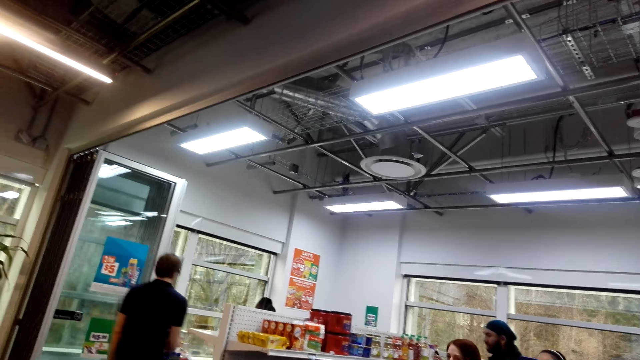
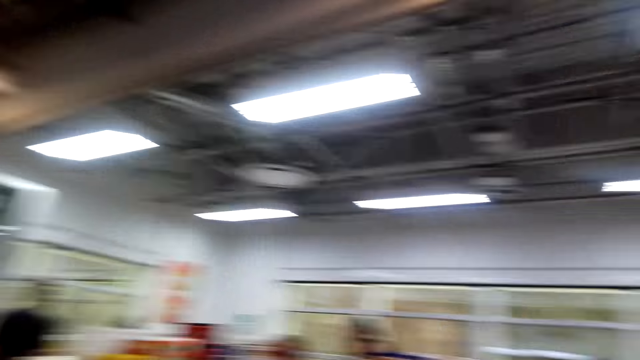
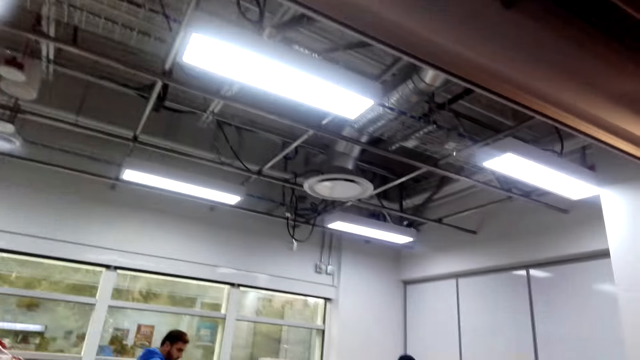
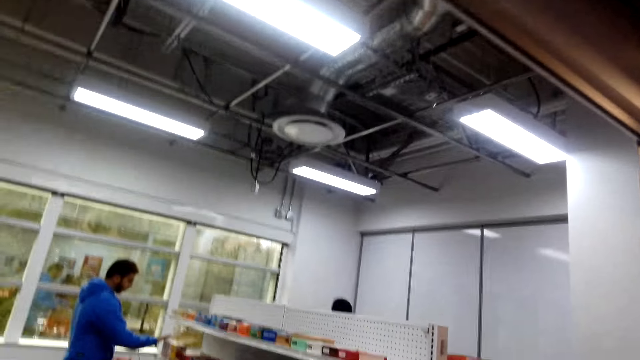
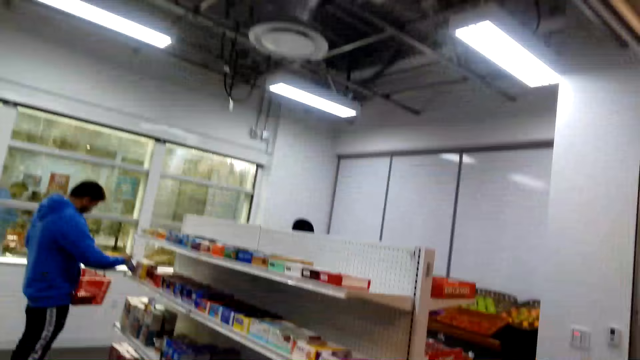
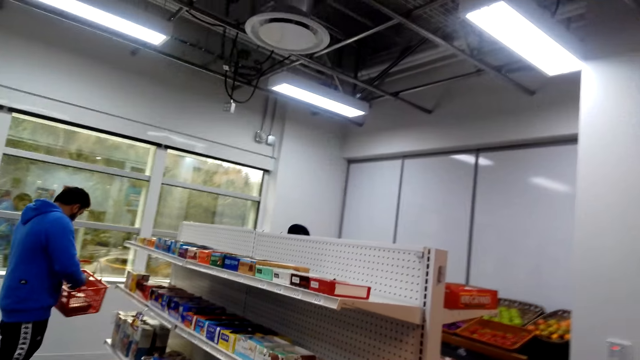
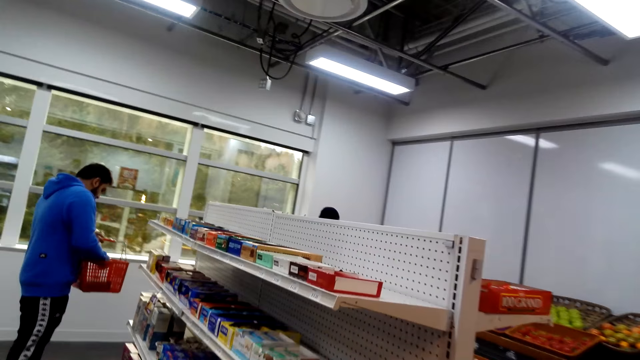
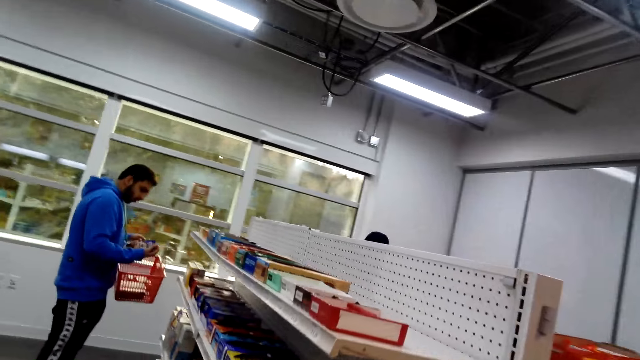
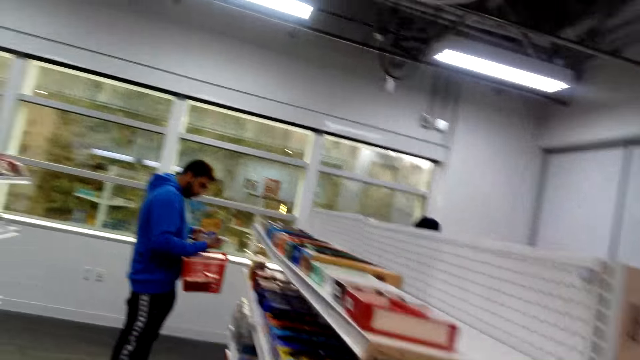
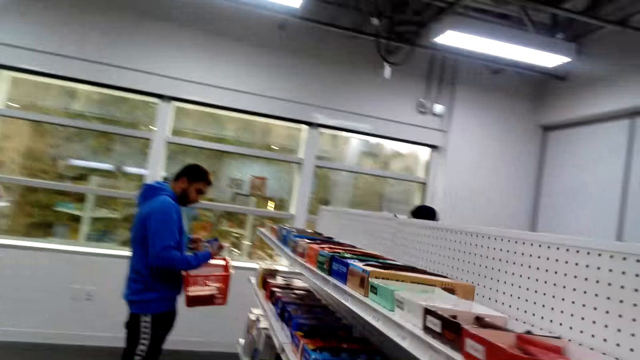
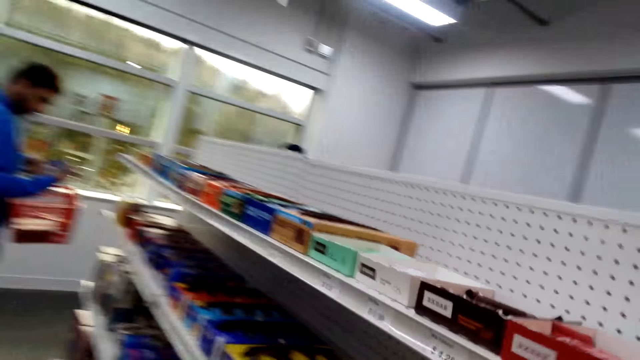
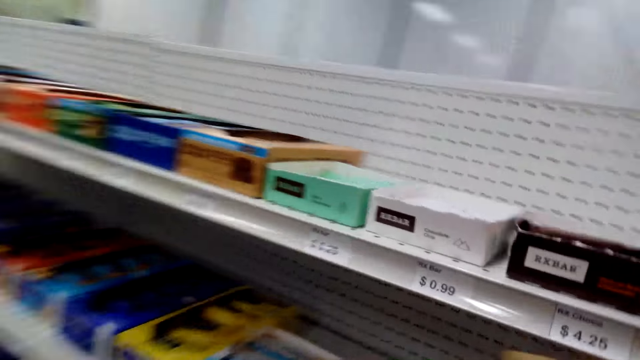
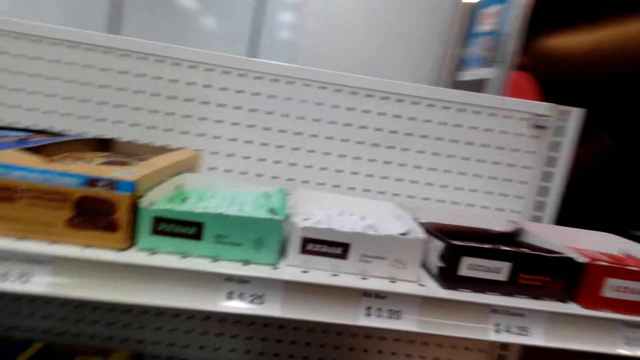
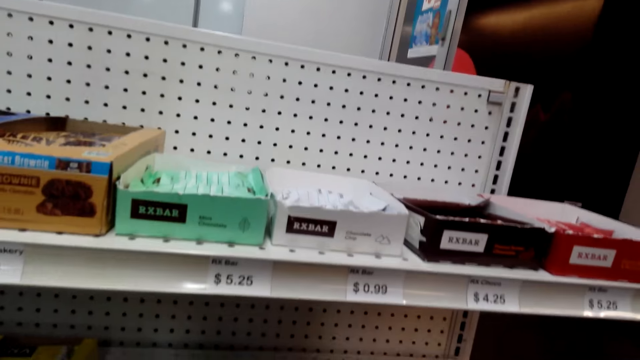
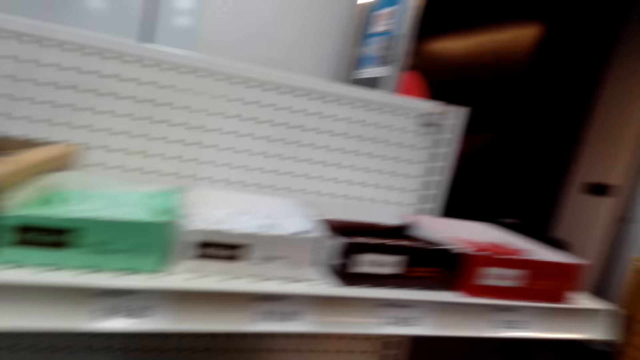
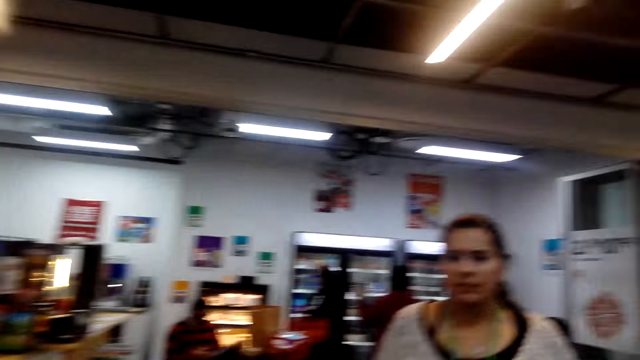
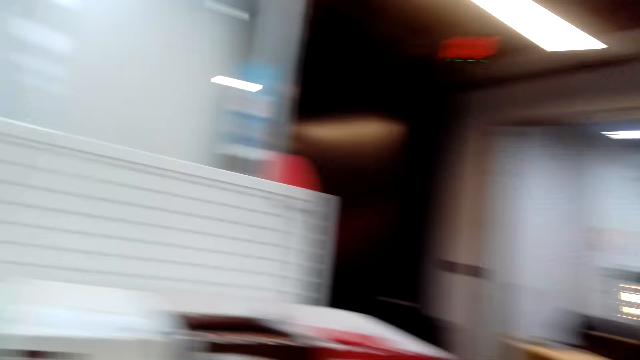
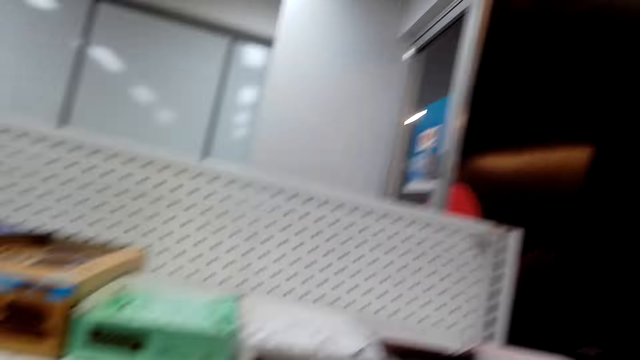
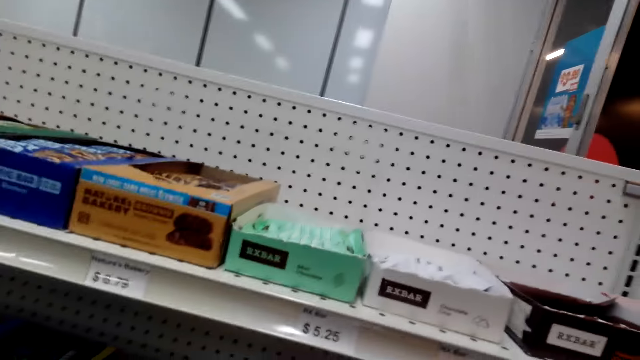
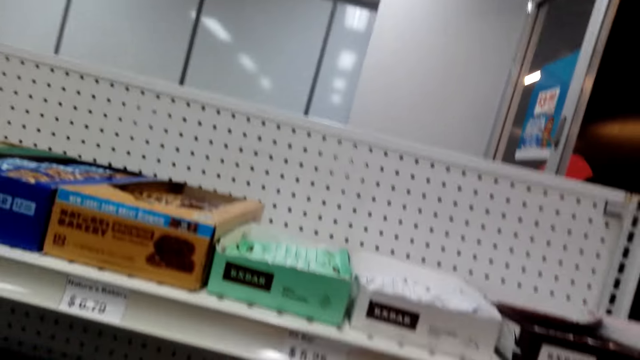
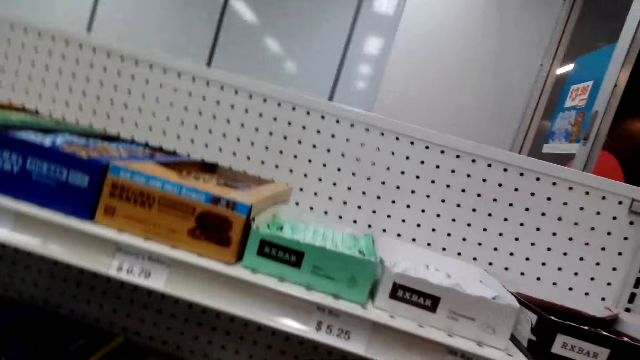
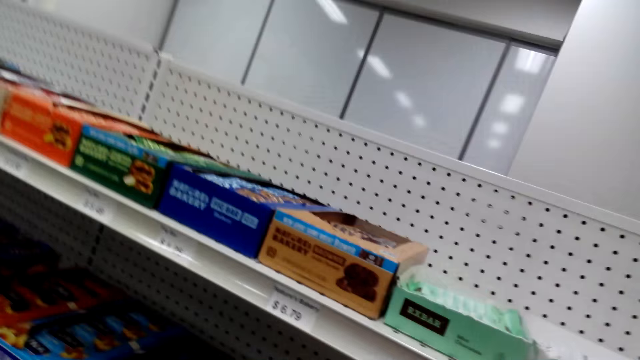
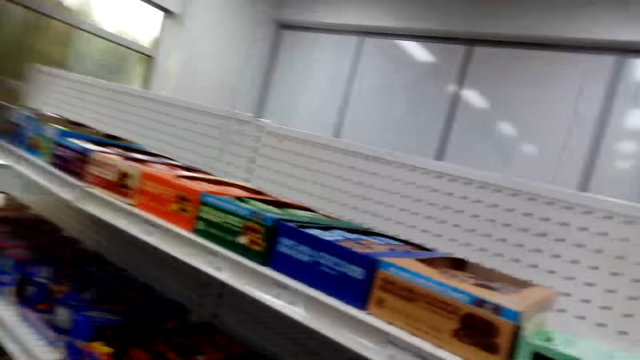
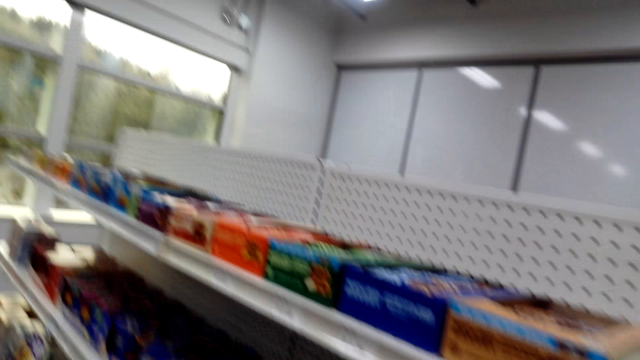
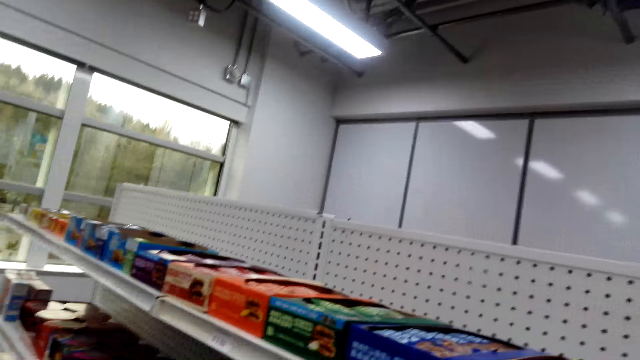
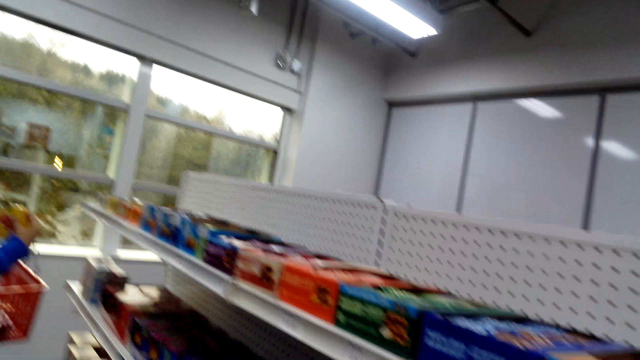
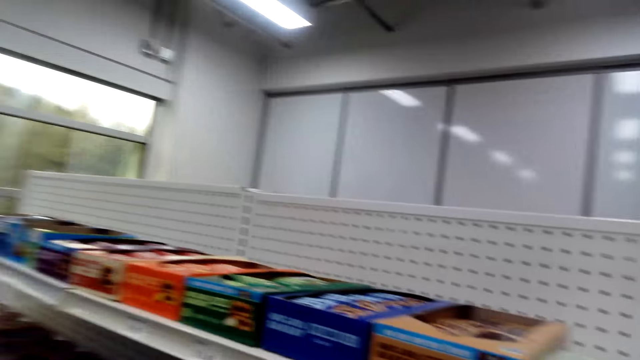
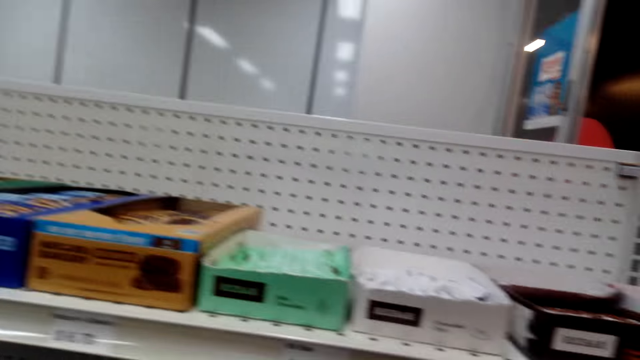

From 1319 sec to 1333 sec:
The person walks around. Another person shops. The camera wearer walks around, looks around, and looks at the shelf. They look at the lady. They look at the shelf.

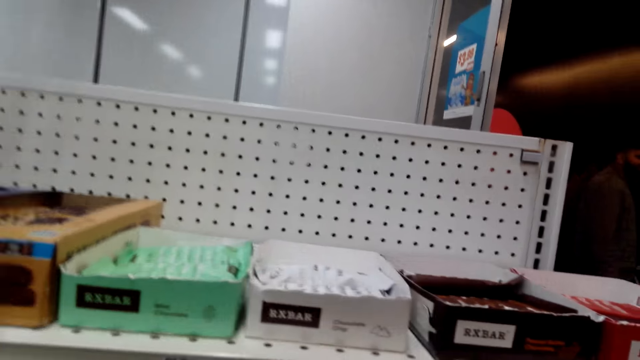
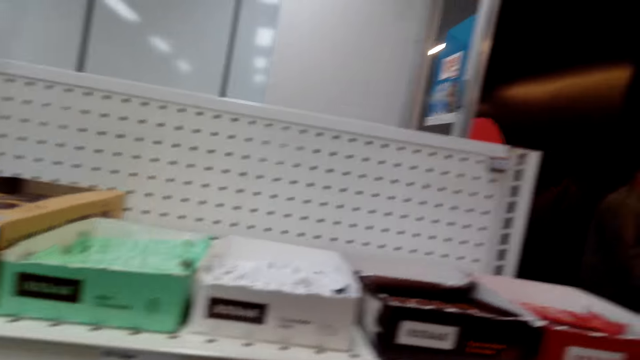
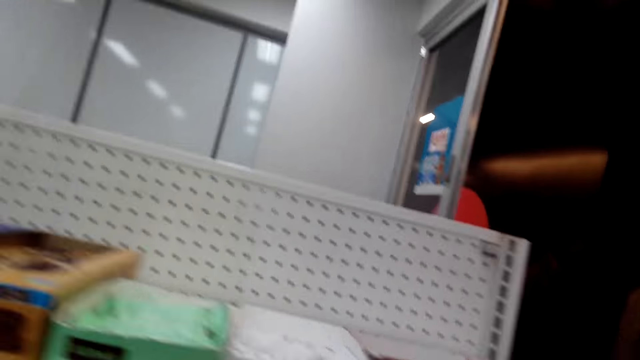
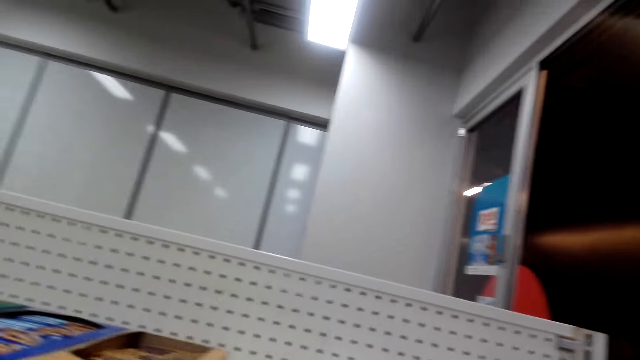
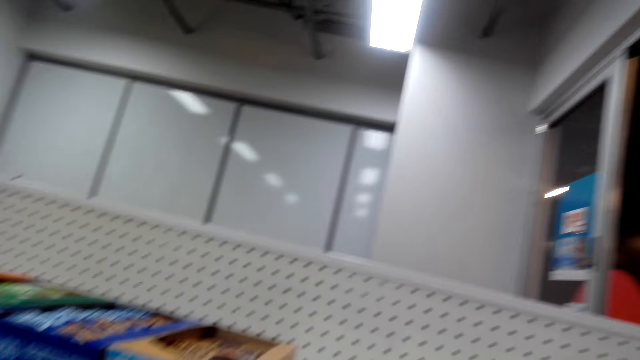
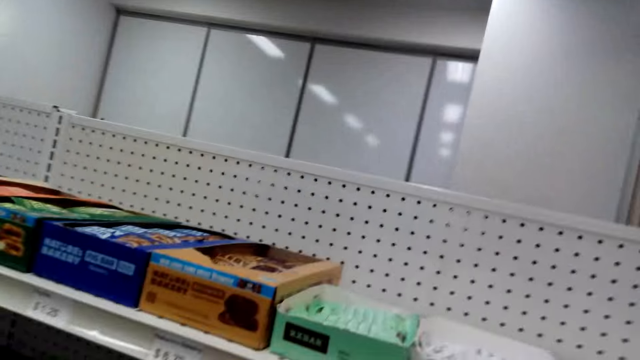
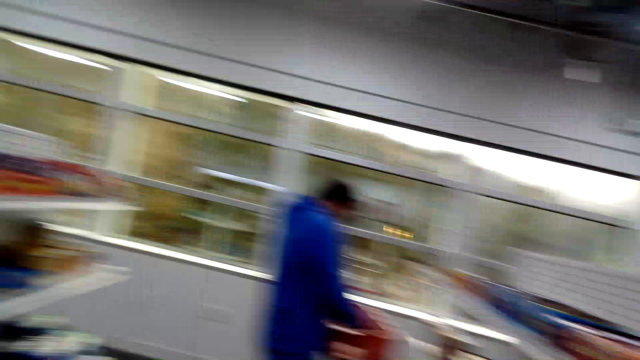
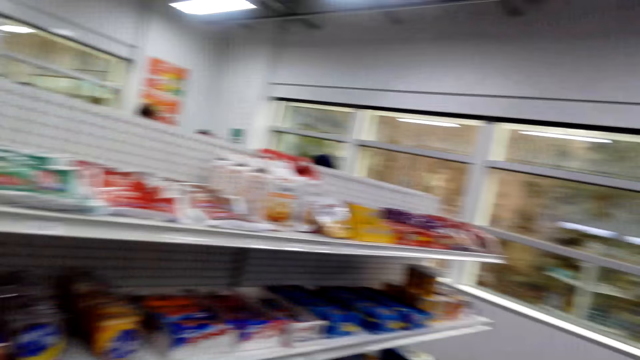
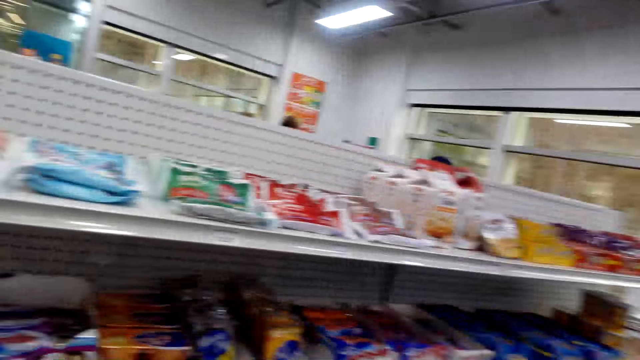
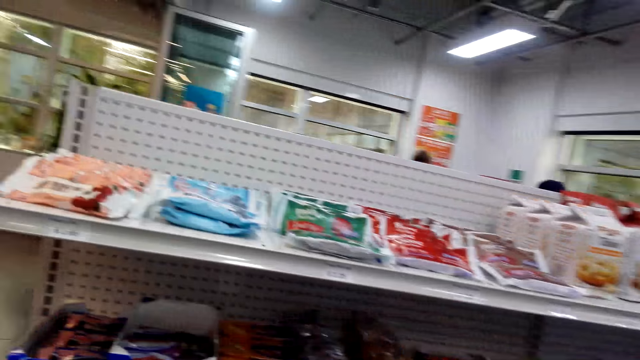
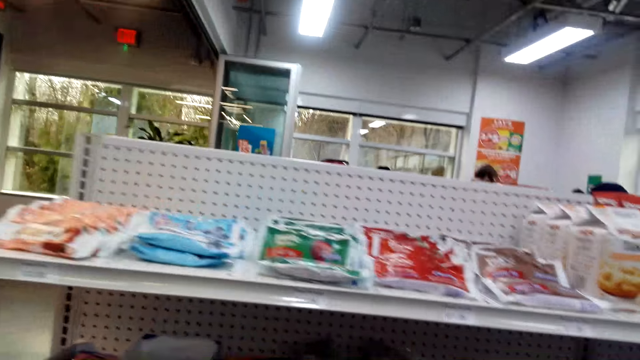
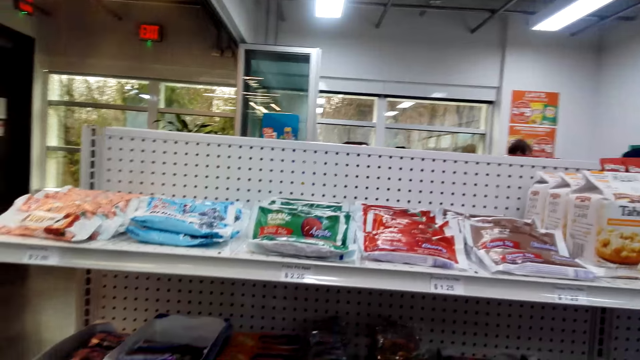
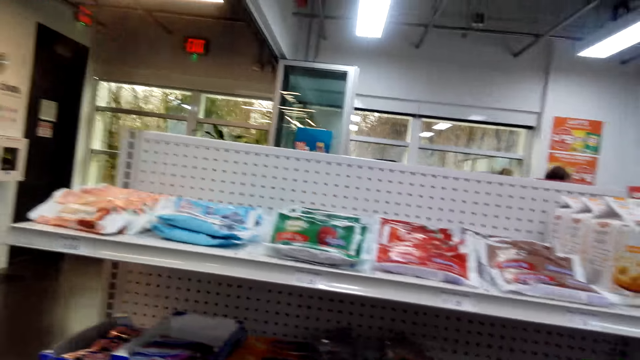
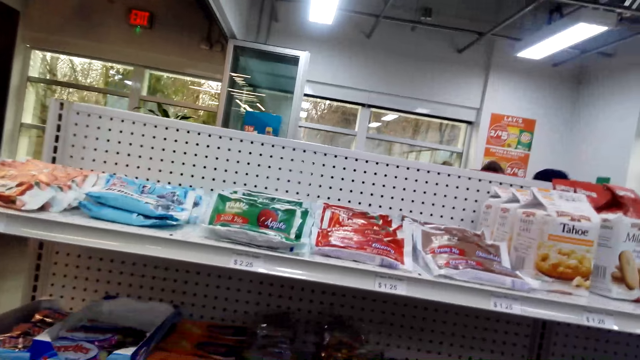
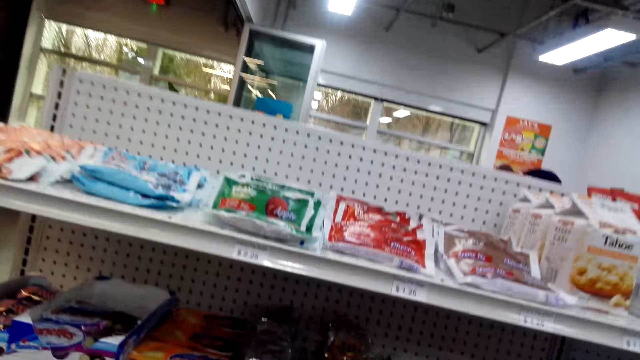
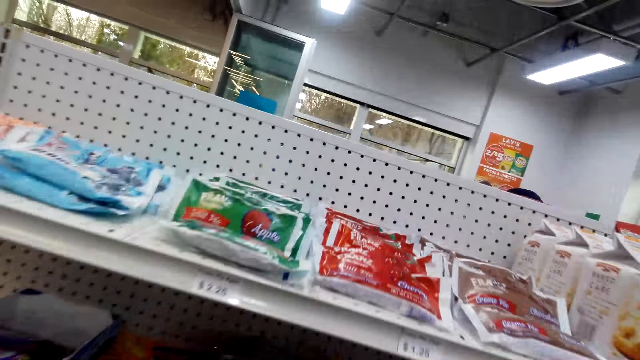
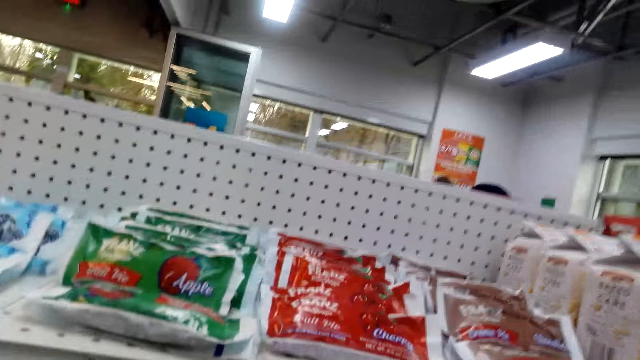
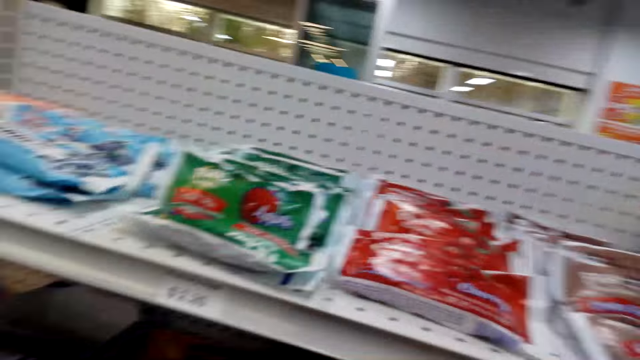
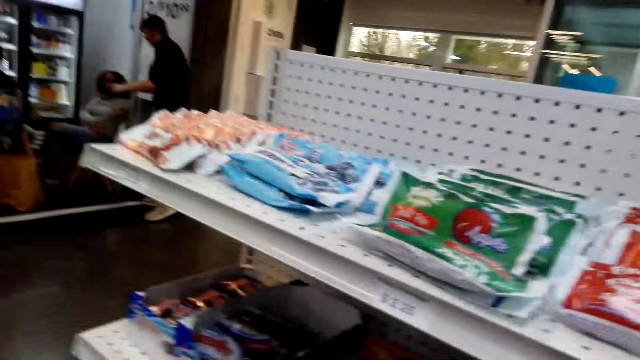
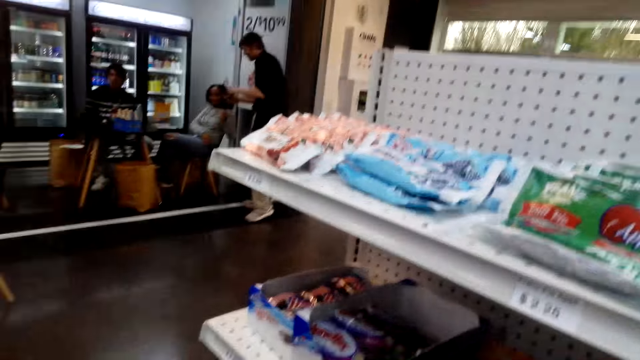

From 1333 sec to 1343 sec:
The camera wearer looks around. They look at the shelf.
